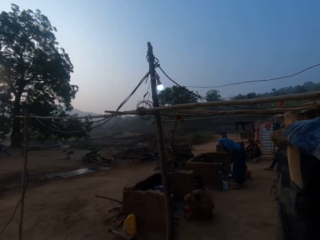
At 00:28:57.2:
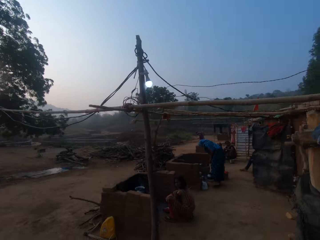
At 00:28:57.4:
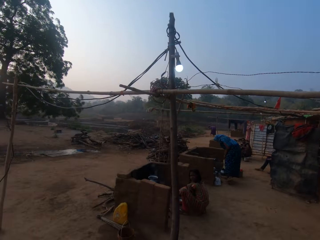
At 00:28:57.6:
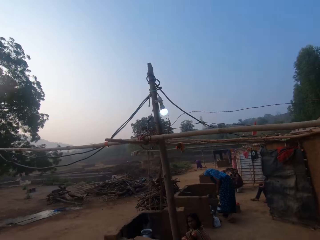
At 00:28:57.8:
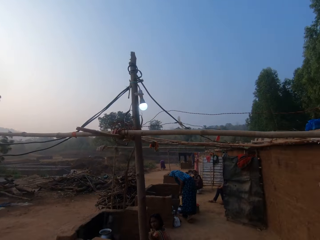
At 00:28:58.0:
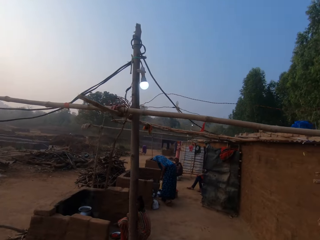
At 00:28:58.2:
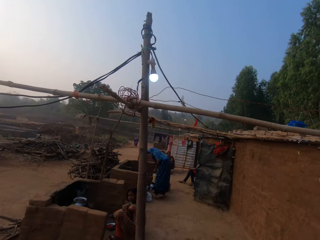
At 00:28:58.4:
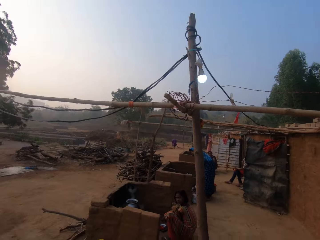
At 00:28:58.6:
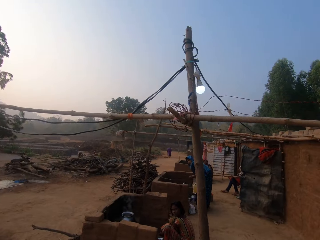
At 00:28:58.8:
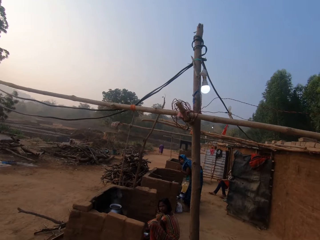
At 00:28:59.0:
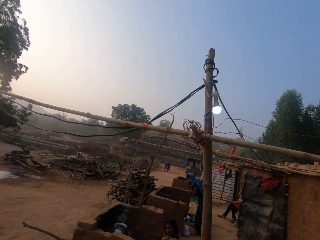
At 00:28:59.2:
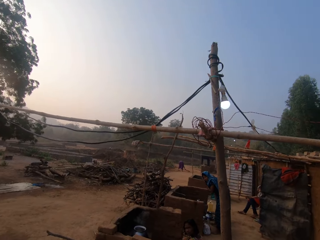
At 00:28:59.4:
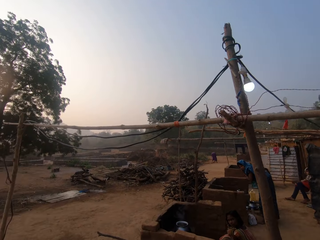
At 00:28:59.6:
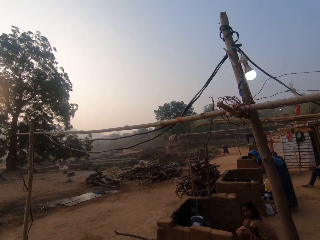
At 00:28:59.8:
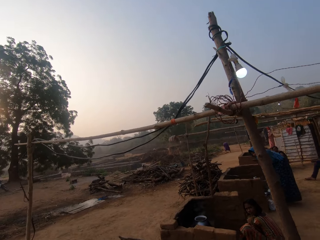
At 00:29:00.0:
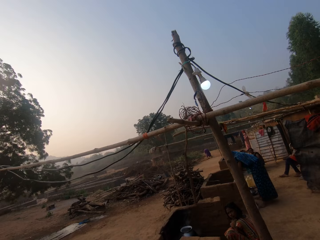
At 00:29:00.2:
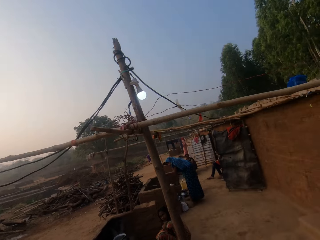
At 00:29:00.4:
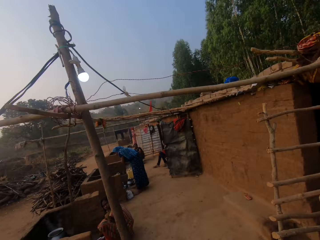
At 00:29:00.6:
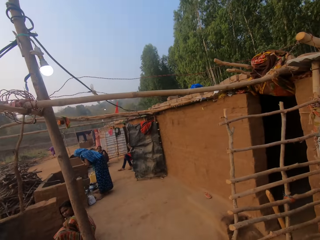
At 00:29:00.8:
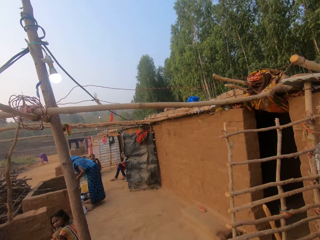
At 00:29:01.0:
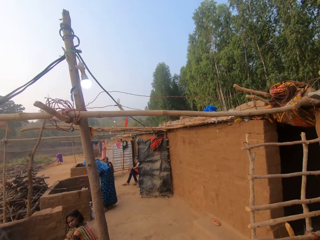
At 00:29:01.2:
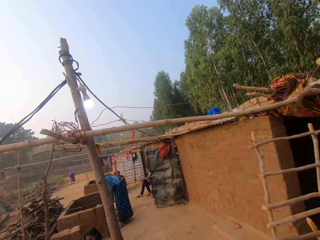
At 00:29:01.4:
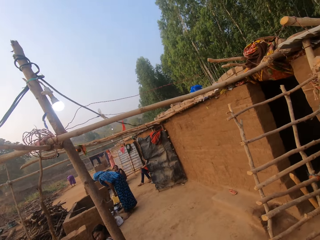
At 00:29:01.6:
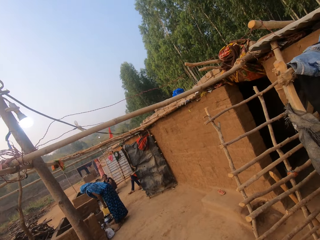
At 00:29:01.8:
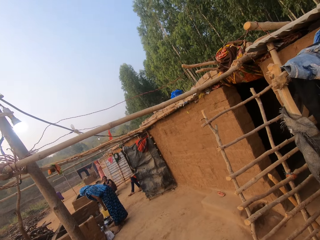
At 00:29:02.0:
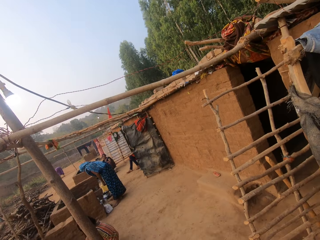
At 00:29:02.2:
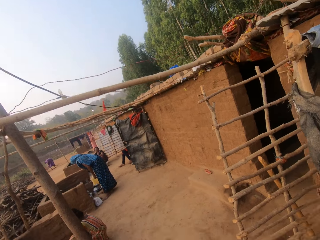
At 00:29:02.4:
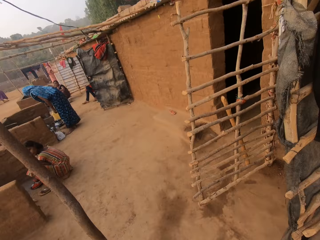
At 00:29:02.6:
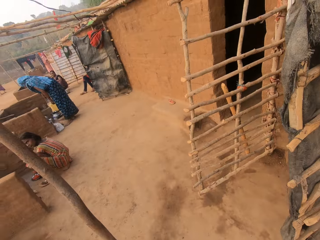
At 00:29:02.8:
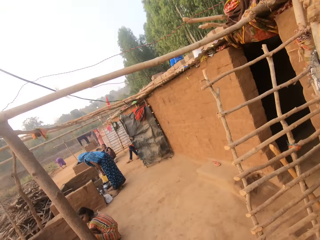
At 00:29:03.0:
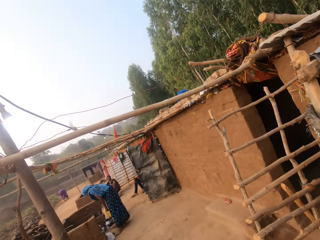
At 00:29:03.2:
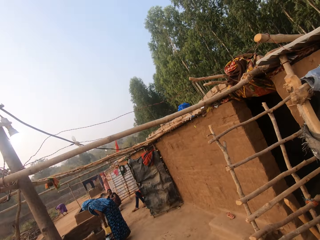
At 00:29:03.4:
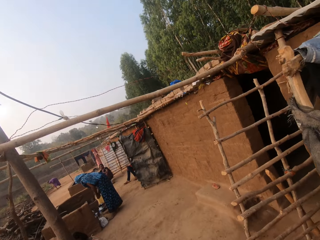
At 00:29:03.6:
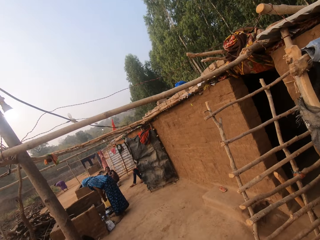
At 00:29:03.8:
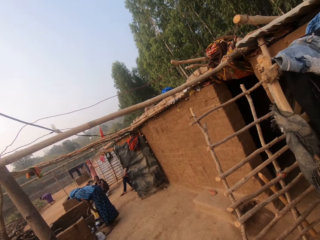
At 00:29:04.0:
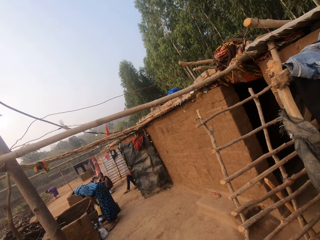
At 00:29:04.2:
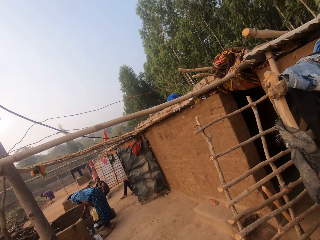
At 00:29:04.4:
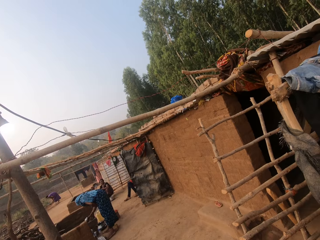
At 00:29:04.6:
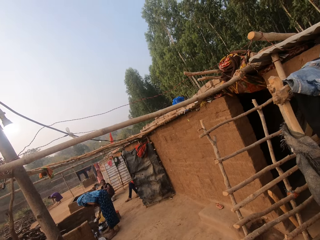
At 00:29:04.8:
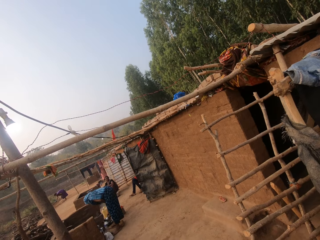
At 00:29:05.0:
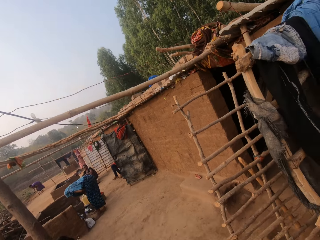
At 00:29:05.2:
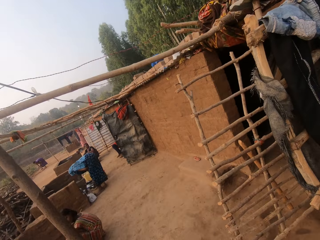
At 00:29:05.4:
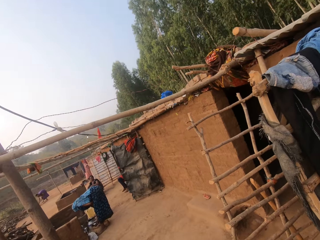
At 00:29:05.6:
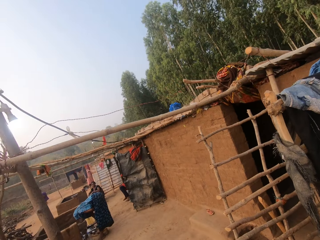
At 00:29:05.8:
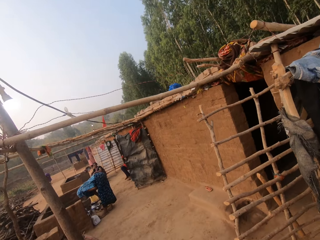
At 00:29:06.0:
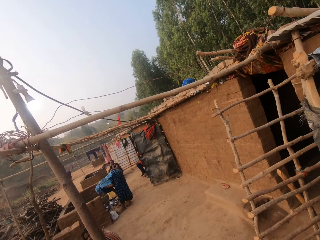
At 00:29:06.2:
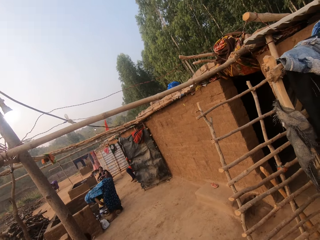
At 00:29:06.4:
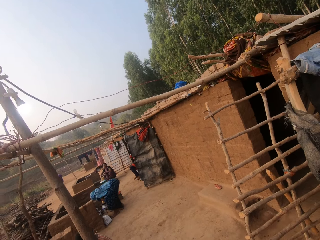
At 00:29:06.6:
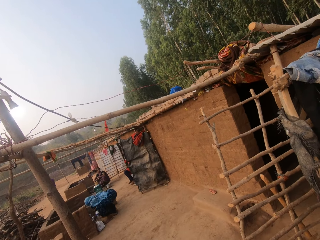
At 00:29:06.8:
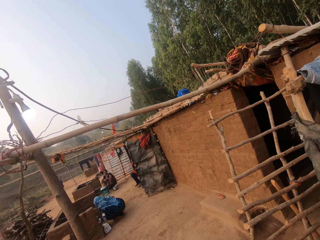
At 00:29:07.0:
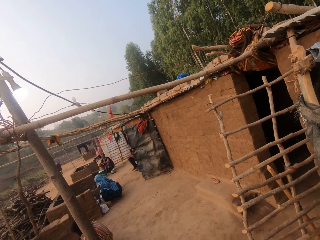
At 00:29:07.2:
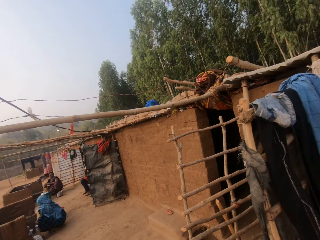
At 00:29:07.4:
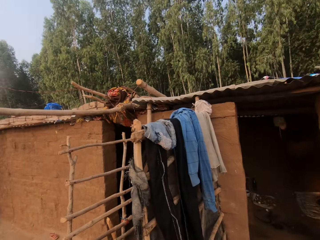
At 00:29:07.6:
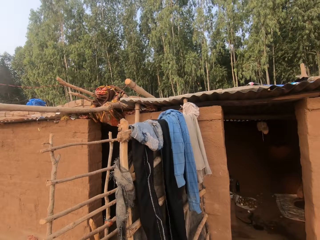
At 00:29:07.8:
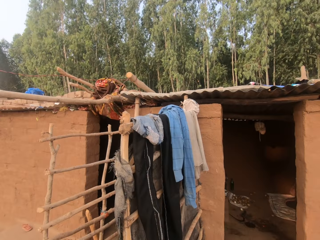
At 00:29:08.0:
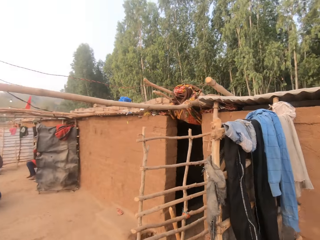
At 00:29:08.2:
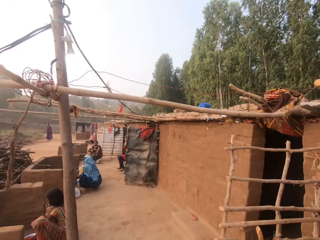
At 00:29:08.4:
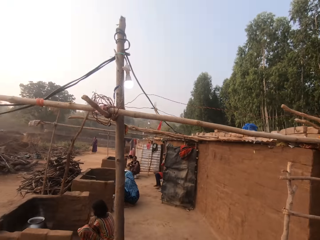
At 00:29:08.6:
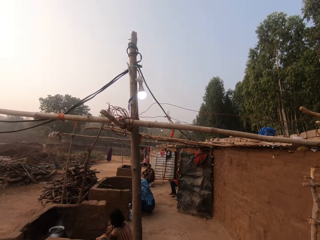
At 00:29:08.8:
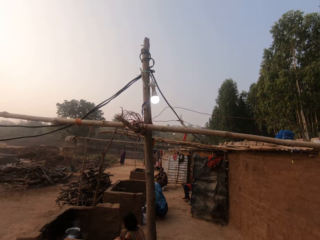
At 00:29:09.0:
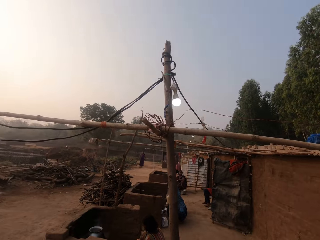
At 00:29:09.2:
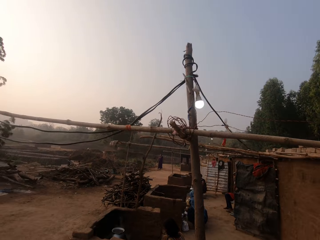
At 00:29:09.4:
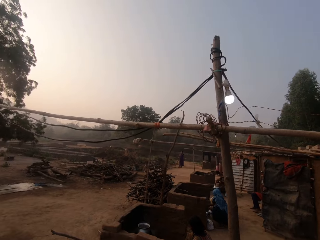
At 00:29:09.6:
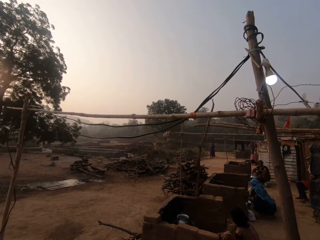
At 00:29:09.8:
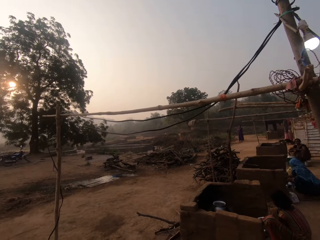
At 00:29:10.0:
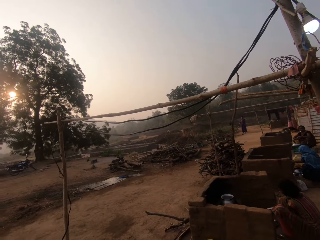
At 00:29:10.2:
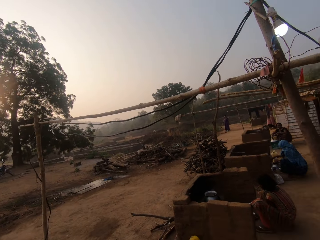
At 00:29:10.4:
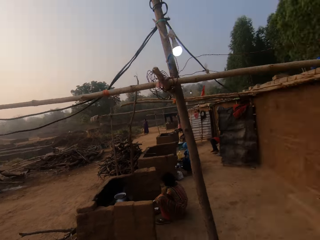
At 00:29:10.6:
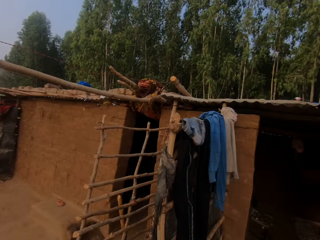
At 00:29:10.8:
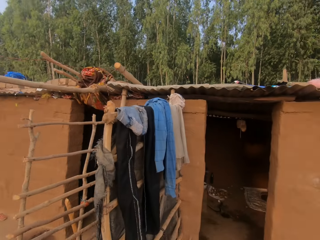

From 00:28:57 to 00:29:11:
A woman puts a cooking pot on the ground and squats. The camera wearer looks around.

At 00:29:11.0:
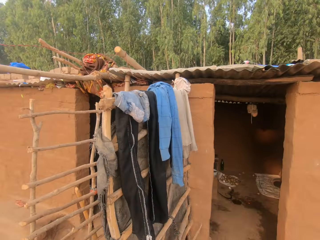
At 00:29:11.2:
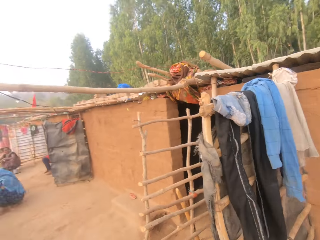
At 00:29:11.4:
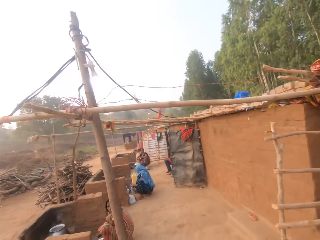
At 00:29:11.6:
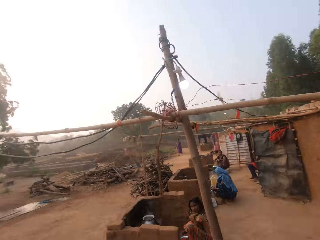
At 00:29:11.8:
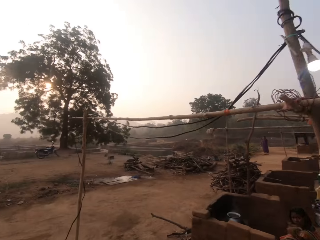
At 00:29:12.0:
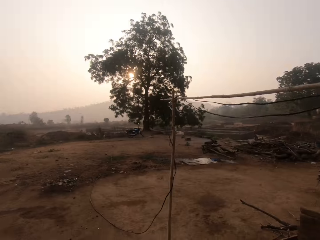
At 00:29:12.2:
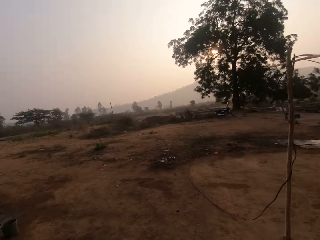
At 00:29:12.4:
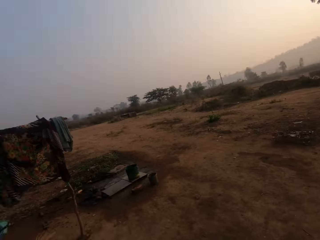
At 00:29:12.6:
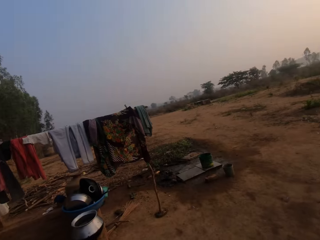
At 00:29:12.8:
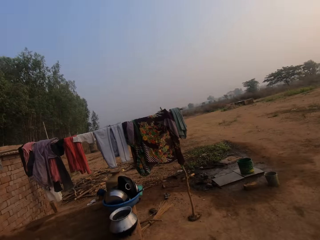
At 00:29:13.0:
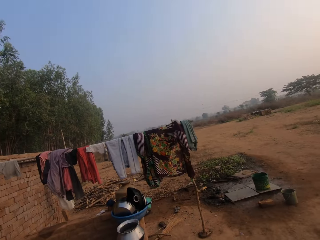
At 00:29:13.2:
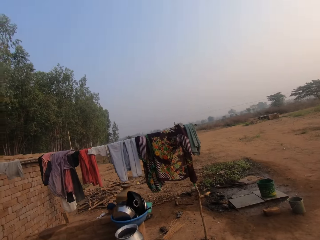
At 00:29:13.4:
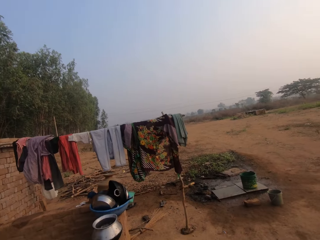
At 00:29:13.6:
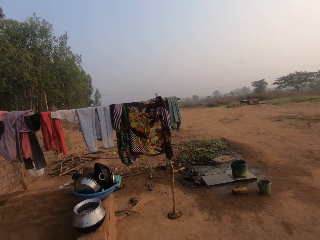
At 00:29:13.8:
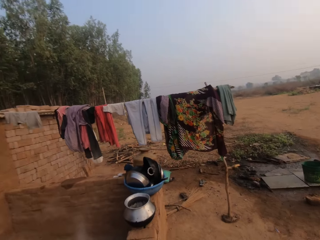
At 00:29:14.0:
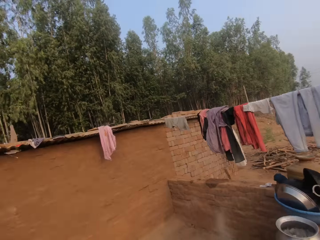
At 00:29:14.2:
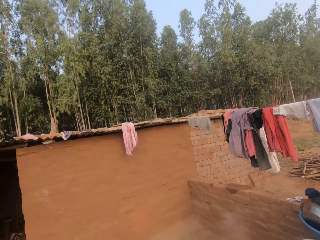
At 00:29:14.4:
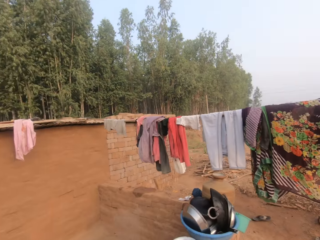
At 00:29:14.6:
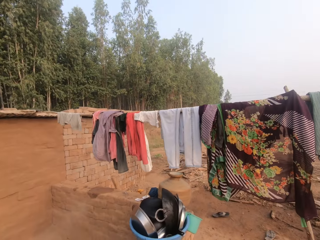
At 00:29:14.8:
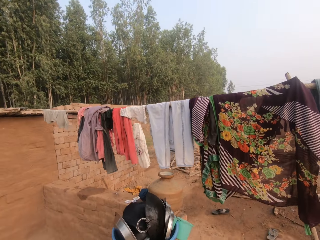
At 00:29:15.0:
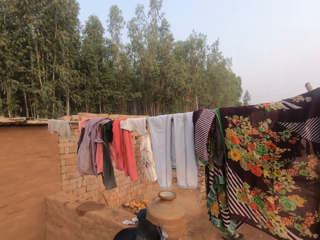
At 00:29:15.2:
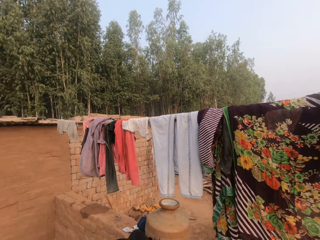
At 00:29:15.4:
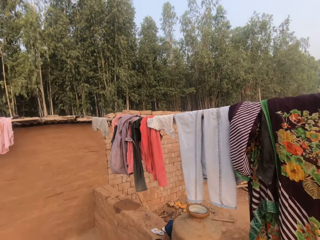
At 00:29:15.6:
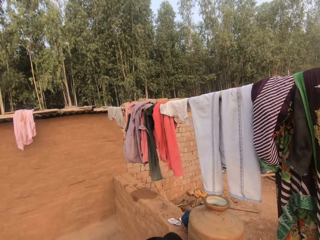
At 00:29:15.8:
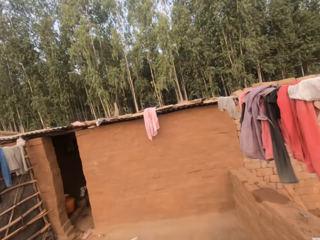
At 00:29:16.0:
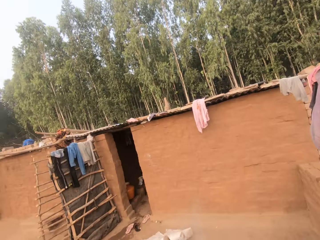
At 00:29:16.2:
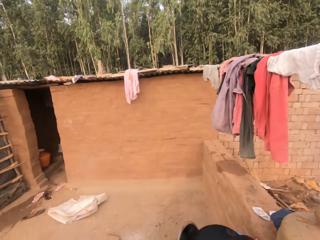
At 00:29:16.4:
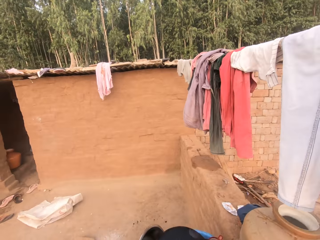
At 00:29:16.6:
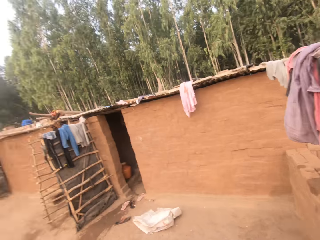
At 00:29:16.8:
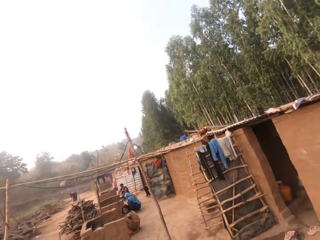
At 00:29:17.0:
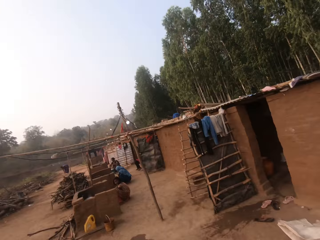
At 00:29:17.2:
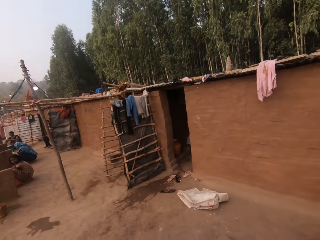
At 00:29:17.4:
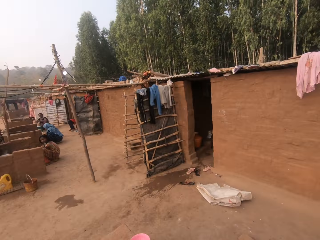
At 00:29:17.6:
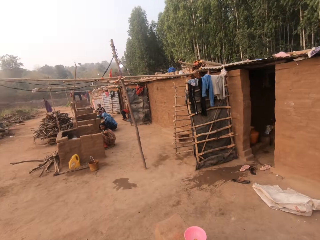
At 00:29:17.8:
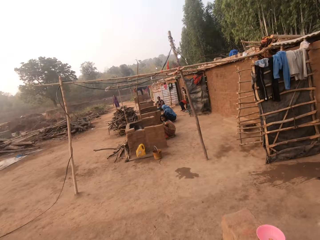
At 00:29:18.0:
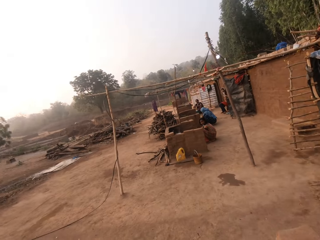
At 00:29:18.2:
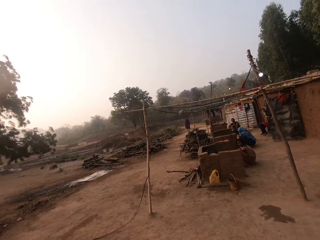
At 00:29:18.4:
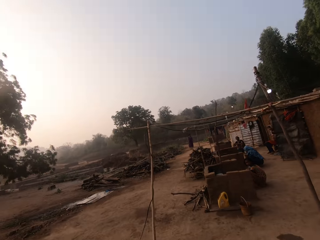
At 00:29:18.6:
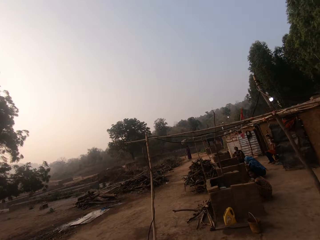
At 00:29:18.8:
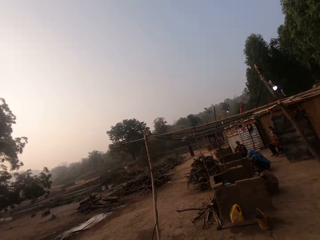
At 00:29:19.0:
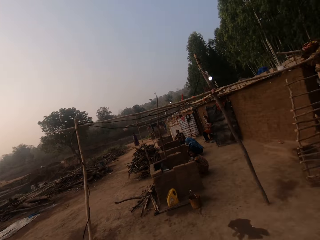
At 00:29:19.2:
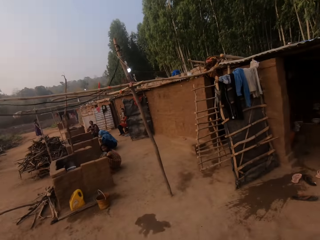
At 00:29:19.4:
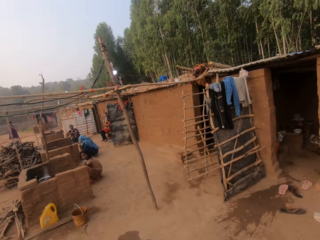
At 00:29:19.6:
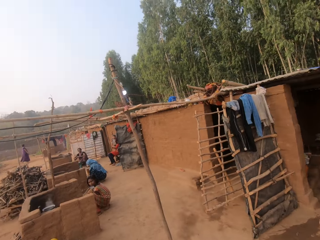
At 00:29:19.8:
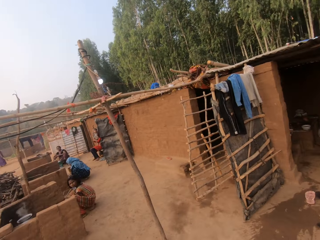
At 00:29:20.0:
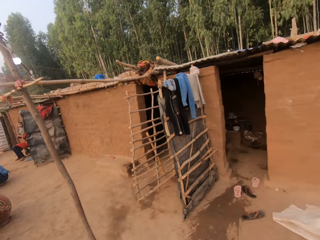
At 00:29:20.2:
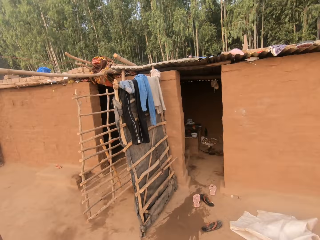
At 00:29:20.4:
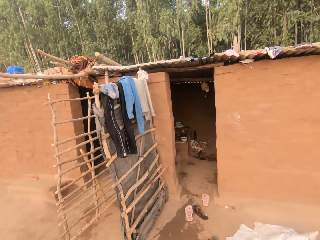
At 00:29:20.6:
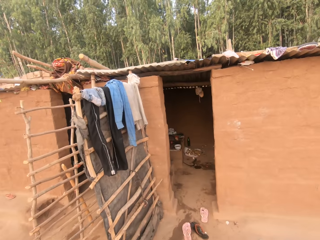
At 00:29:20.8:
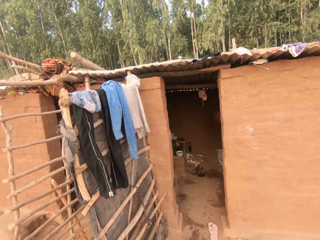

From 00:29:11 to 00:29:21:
The camera wearer walks around.
